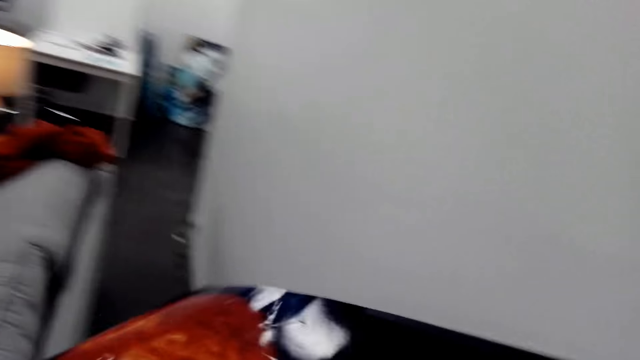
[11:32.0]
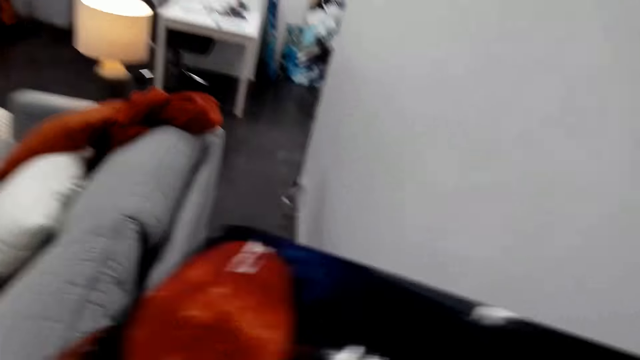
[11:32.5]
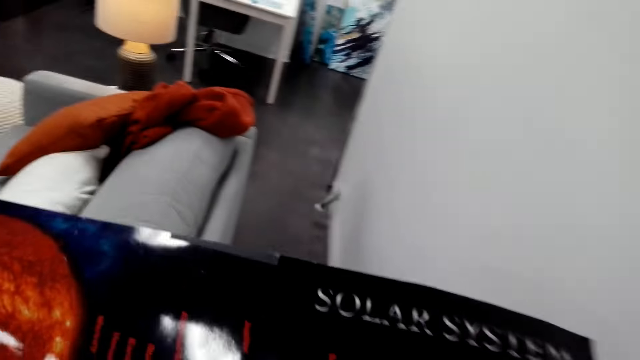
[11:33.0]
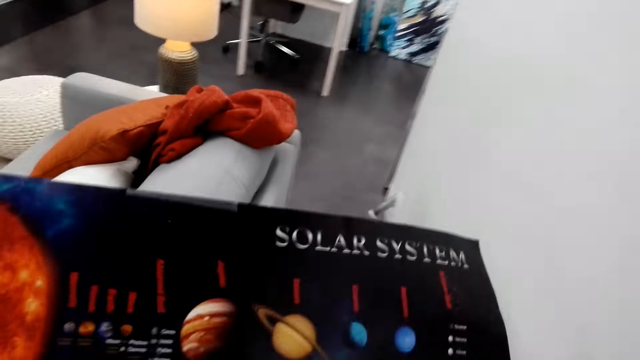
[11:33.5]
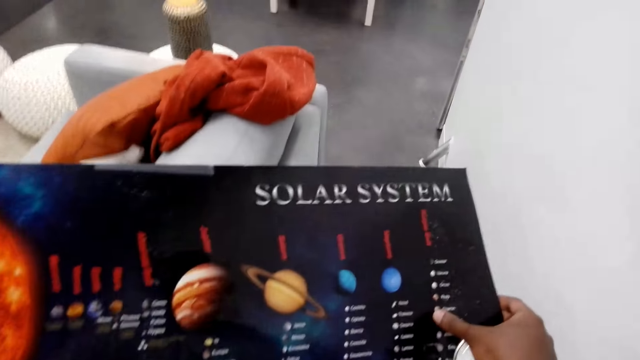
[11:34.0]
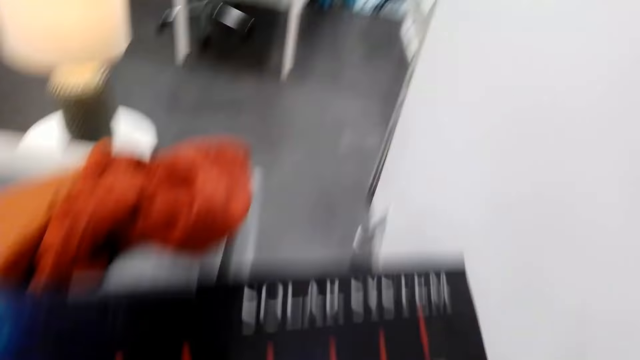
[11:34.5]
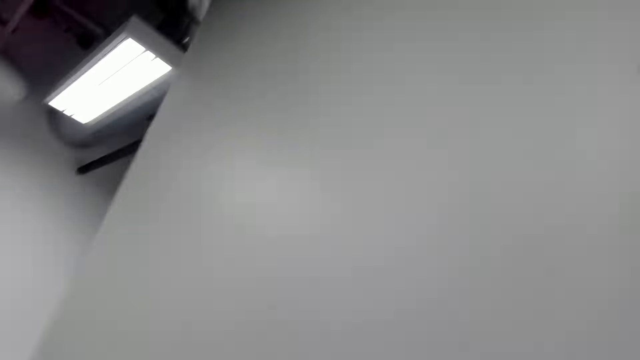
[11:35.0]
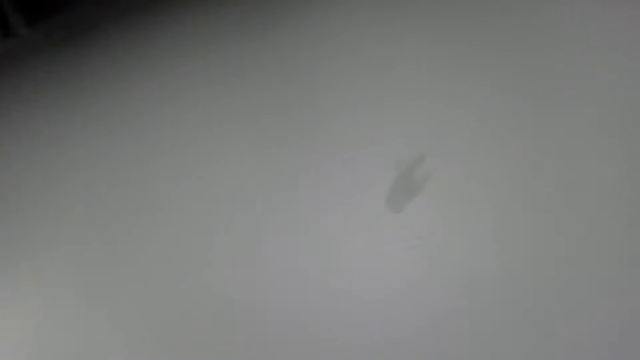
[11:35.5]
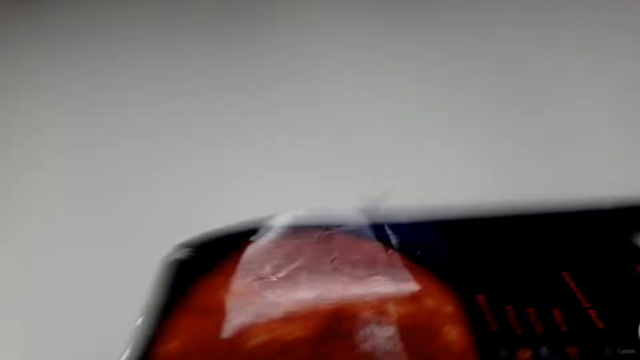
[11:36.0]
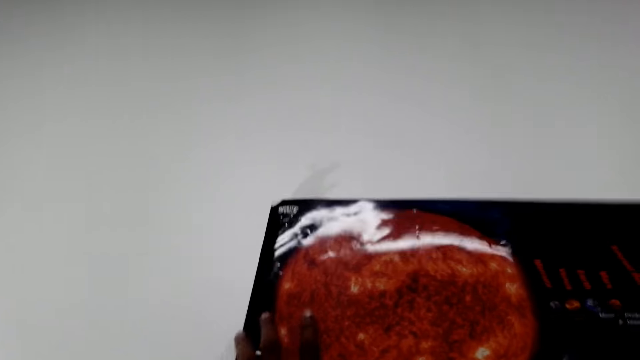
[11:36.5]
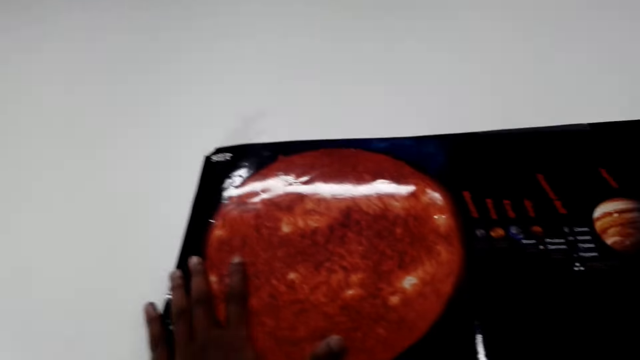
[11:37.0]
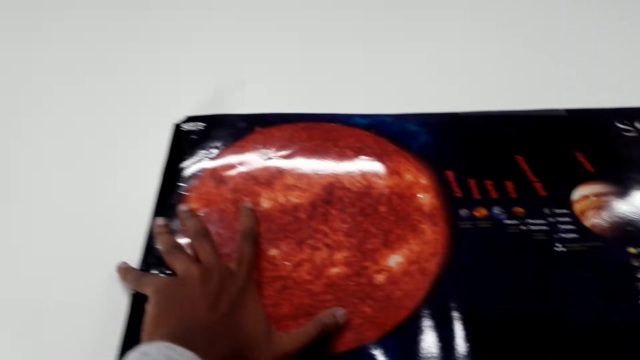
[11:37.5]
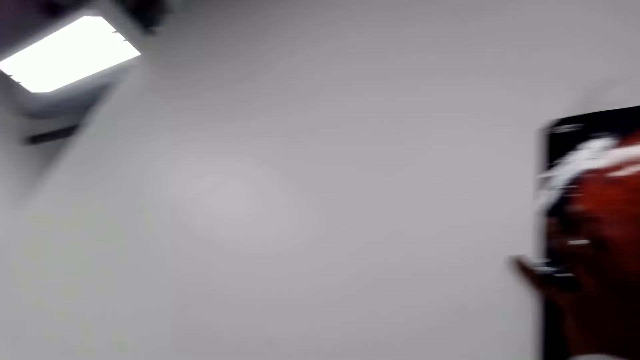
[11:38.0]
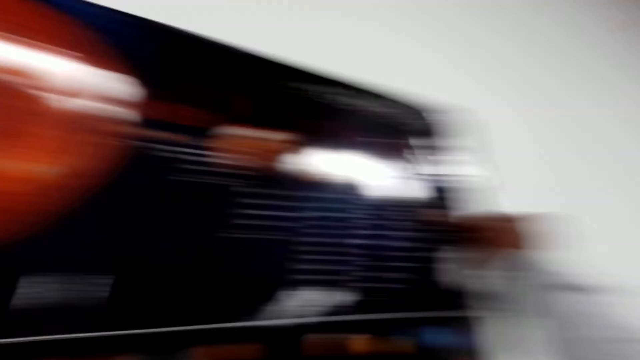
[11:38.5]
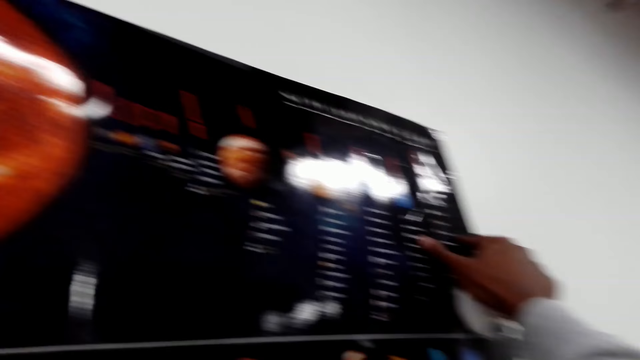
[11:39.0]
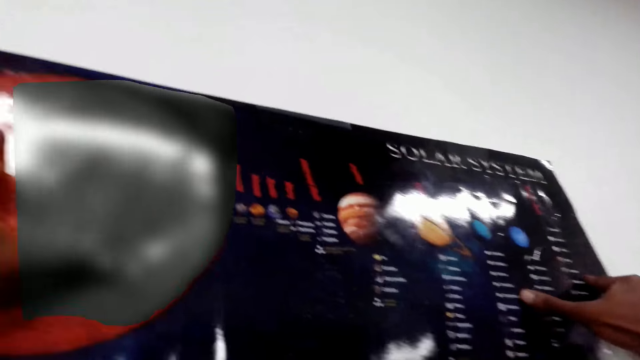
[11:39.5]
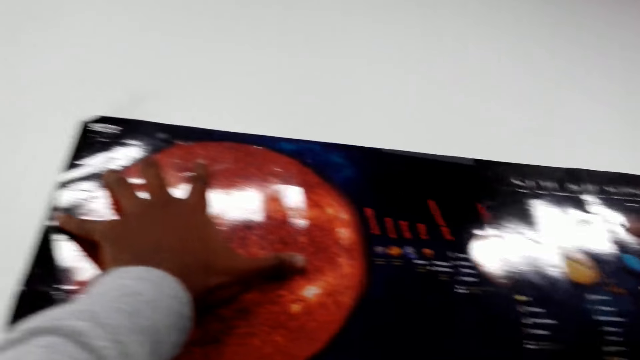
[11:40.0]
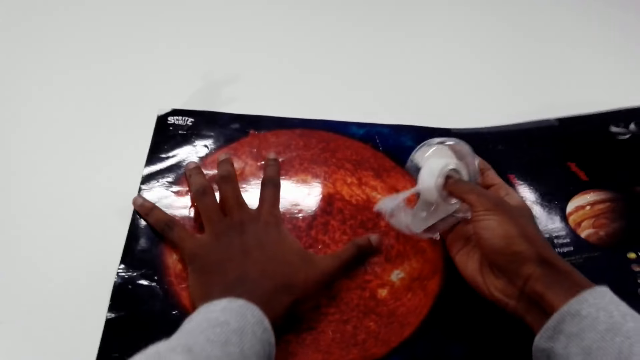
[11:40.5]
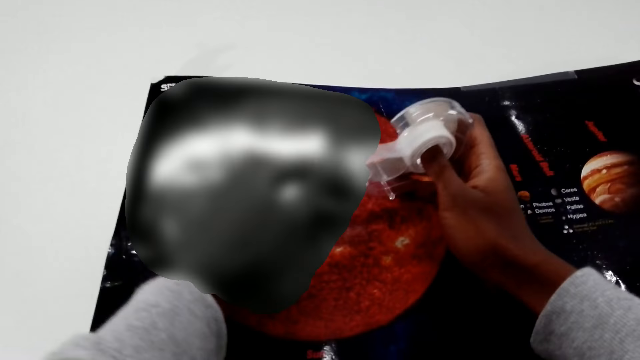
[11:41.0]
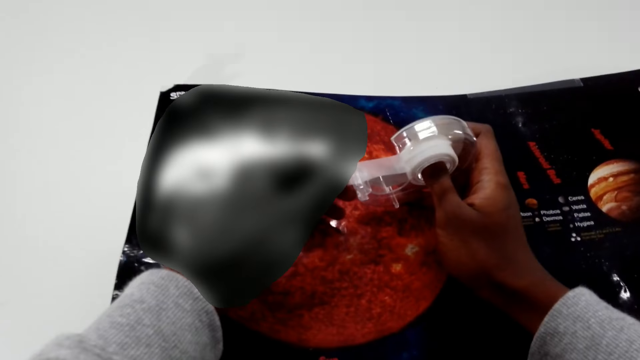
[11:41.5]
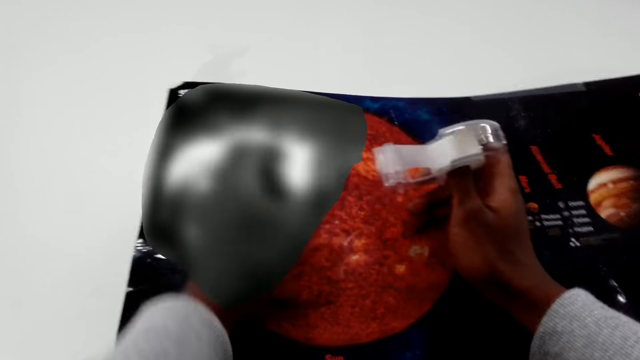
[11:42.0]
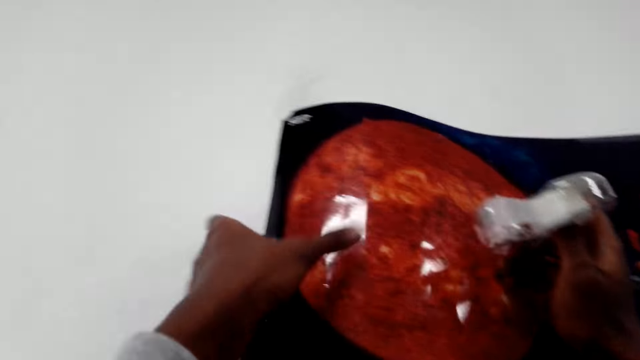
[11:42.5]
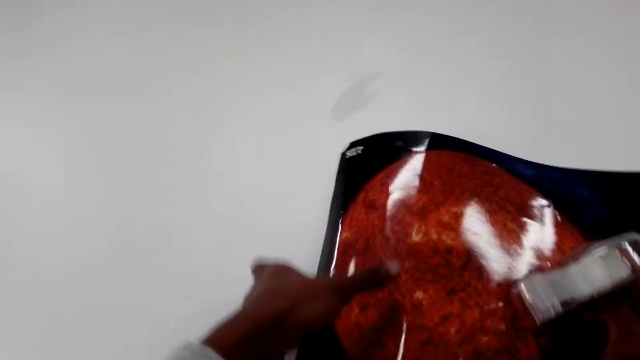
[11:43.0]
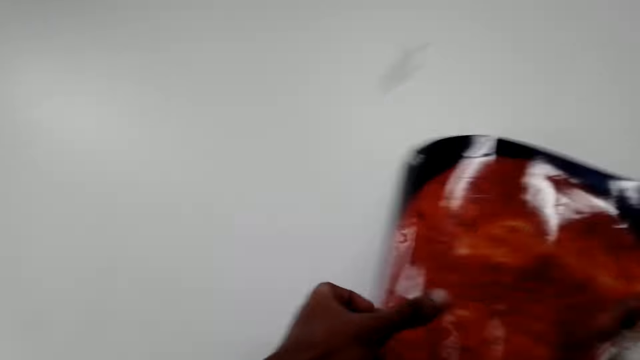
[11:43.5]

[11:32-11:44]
The camera wearer unfolds the art paper. They put the art paper on the wall.

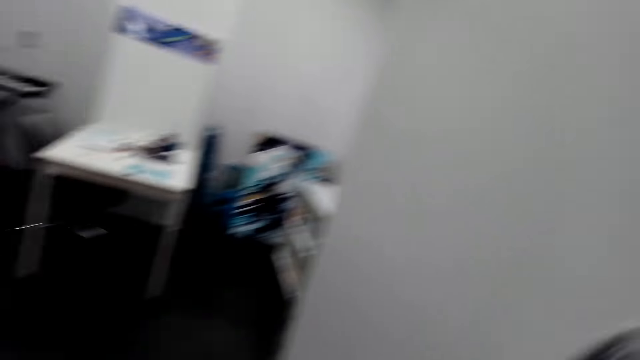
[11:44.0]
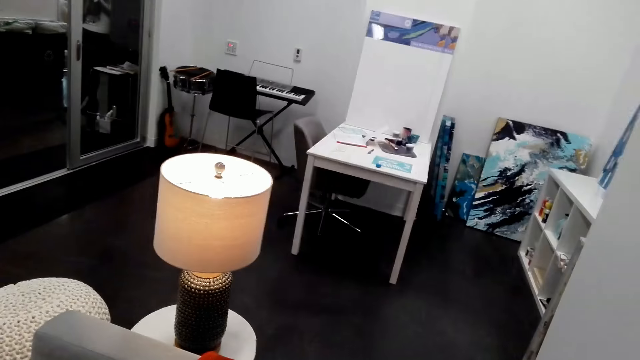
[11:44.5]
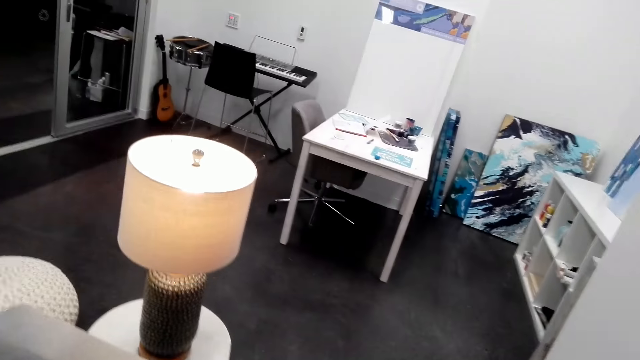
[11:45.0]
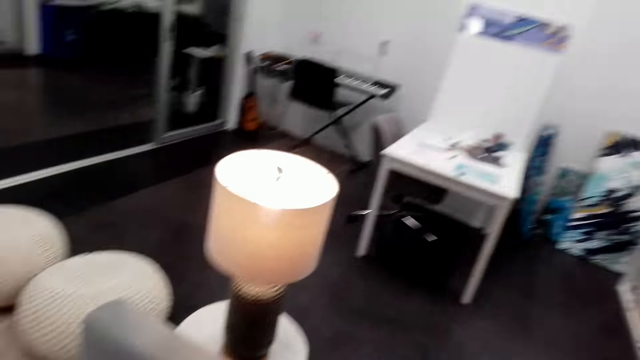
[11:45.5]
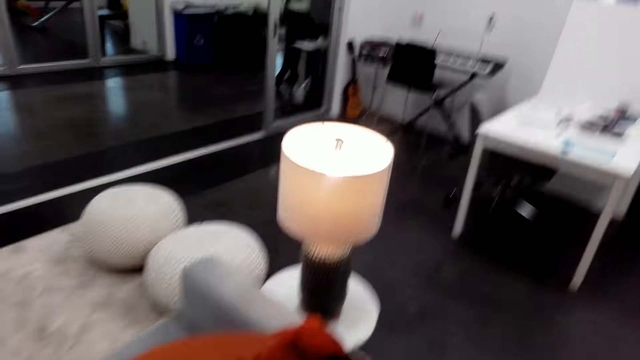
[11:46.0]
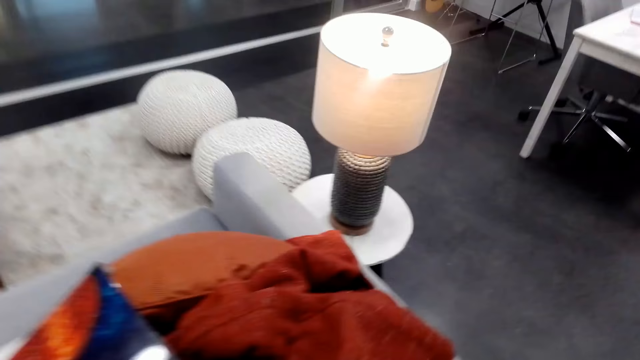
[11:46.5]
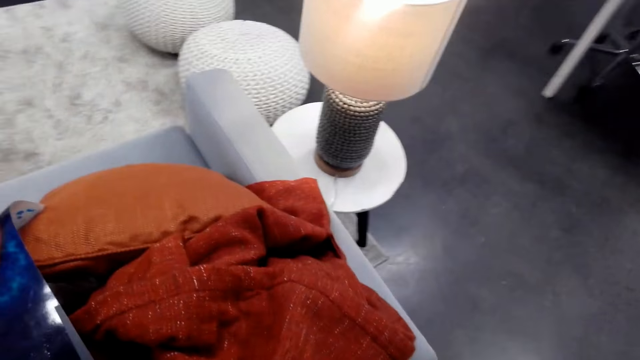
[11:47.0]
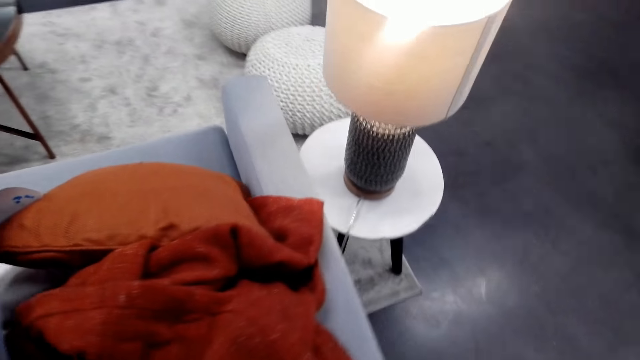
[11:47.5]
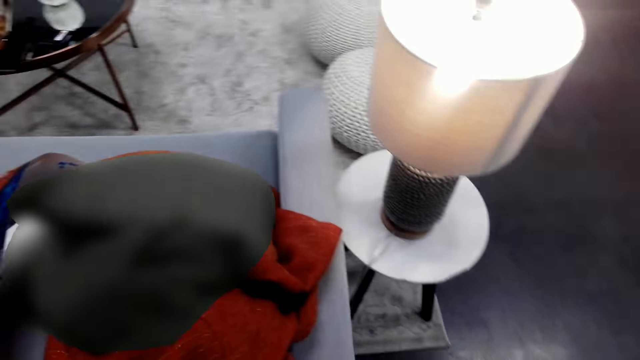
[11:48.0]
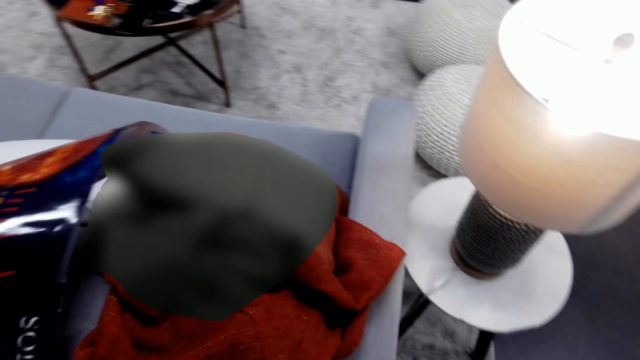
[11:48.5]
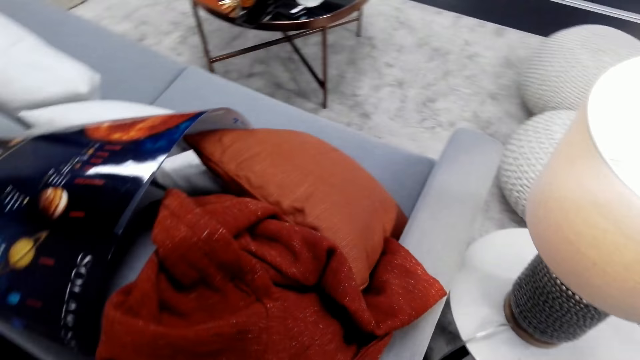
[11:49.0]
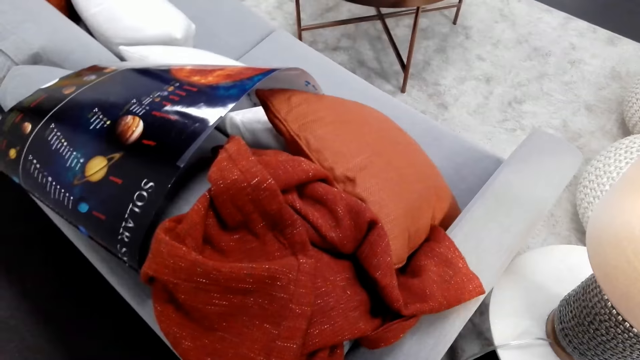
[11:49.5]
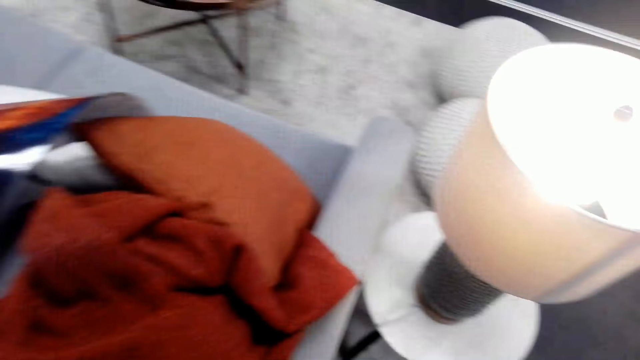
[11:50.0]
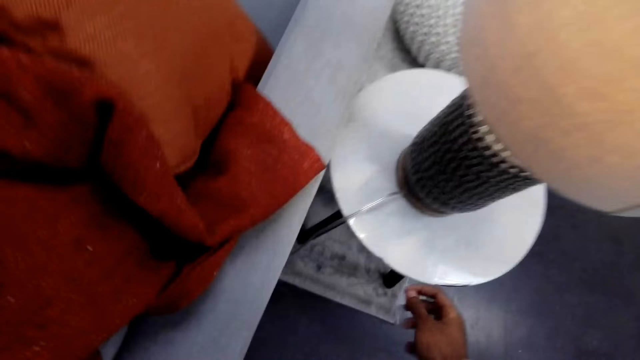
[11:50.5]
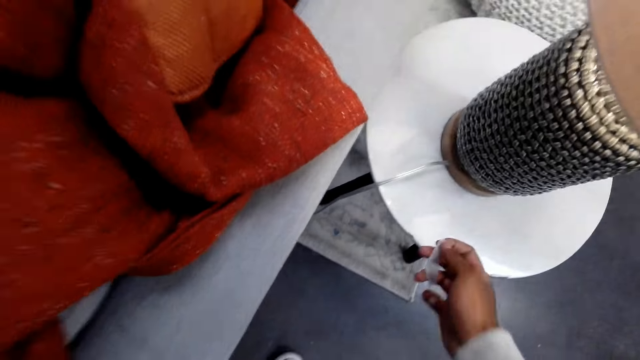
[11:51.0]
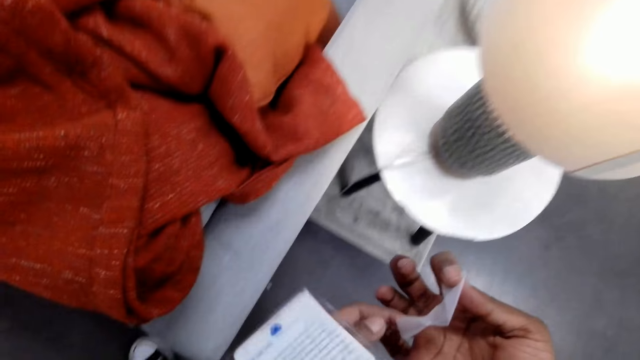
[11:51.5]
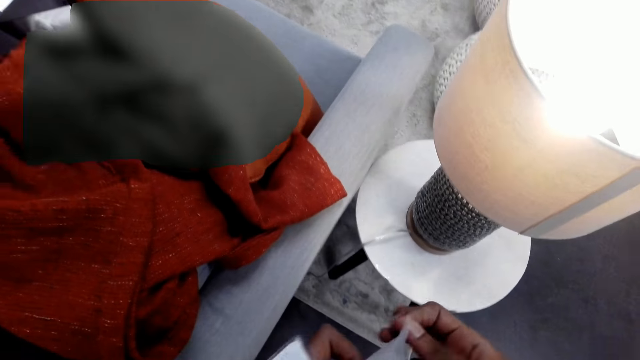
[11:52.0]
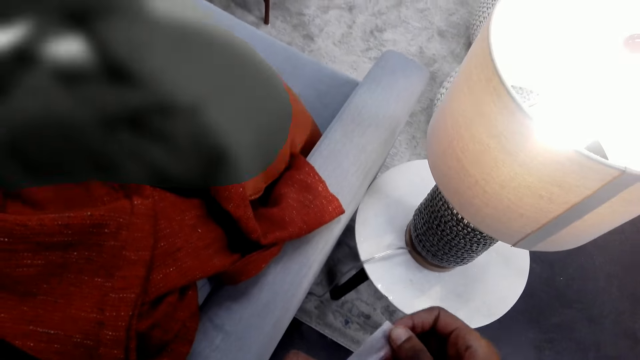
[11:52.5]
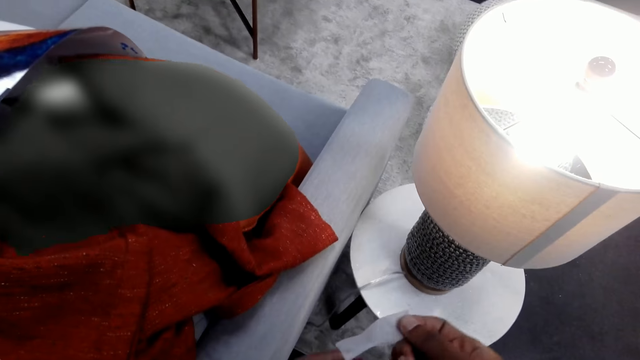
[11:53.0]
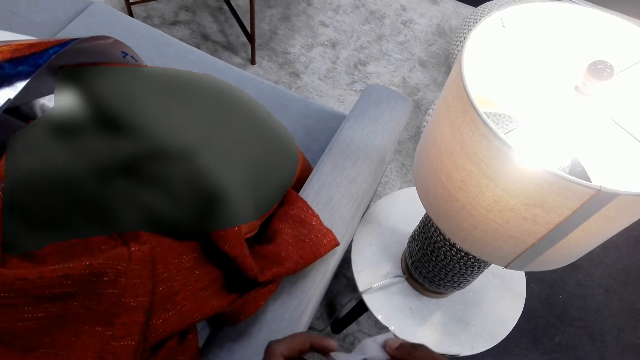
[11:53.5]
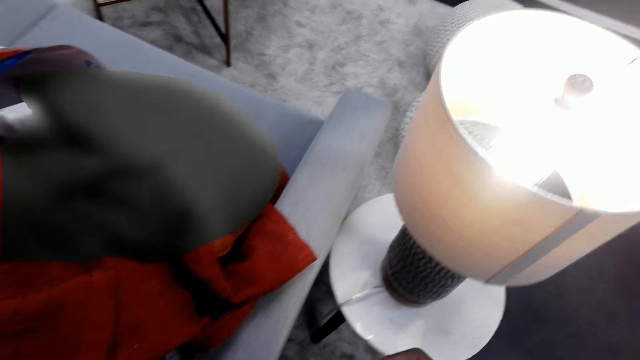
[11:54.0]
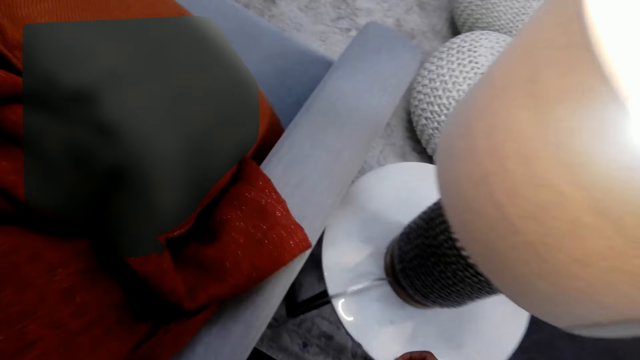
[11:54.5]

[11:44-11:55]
The camera wearer turns to the sofa. They cut the sellotape.
